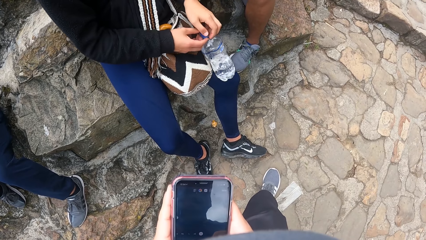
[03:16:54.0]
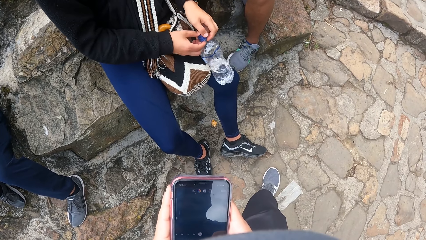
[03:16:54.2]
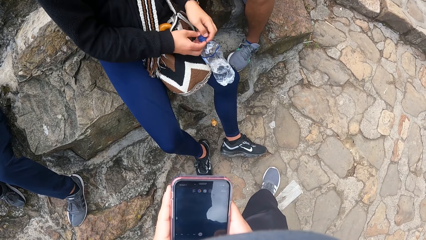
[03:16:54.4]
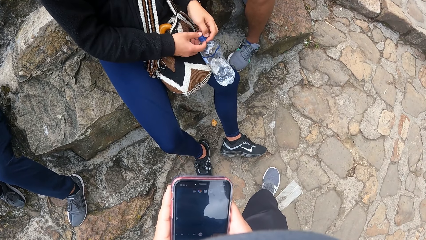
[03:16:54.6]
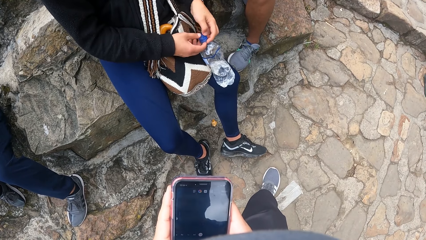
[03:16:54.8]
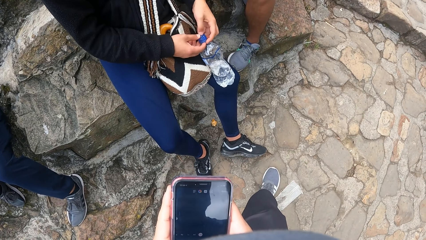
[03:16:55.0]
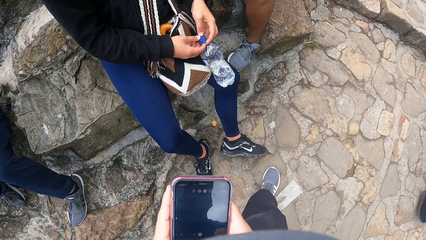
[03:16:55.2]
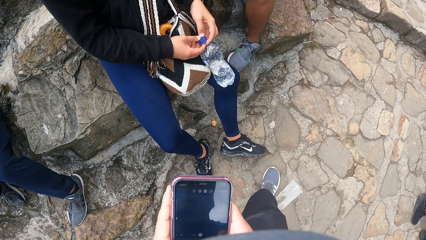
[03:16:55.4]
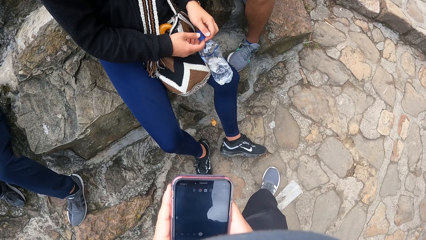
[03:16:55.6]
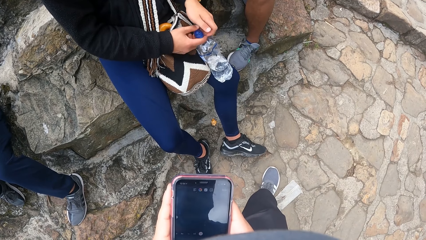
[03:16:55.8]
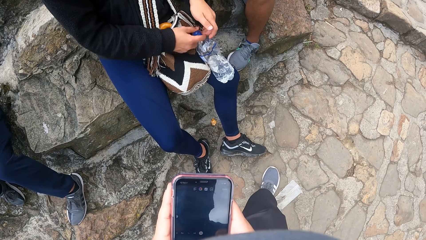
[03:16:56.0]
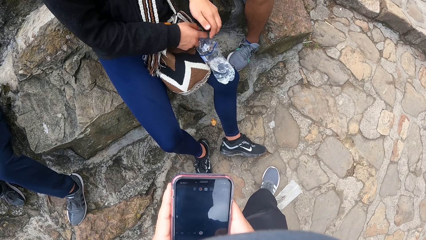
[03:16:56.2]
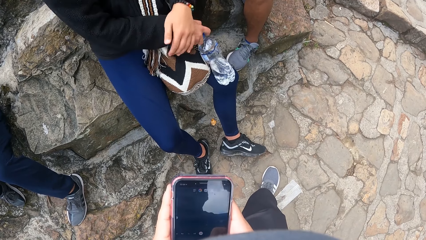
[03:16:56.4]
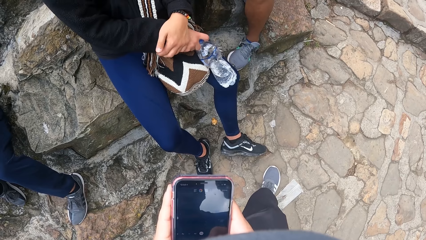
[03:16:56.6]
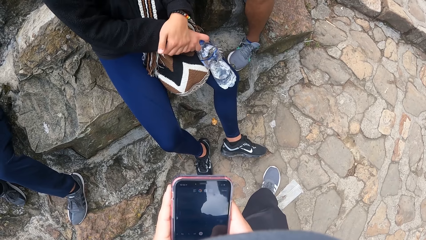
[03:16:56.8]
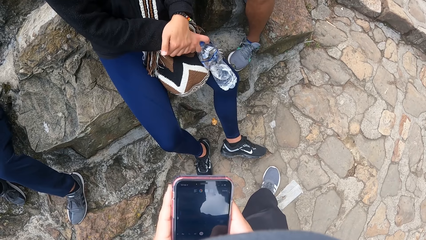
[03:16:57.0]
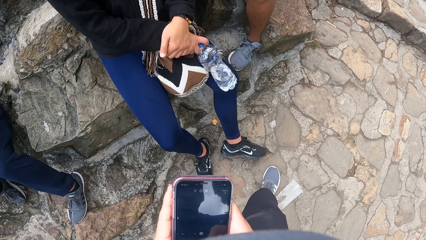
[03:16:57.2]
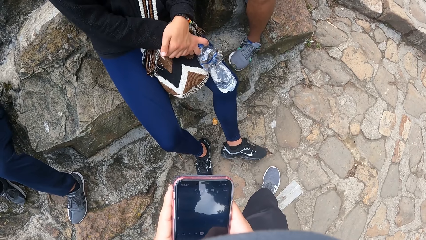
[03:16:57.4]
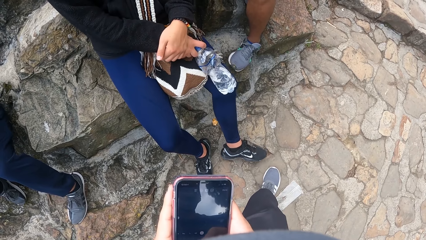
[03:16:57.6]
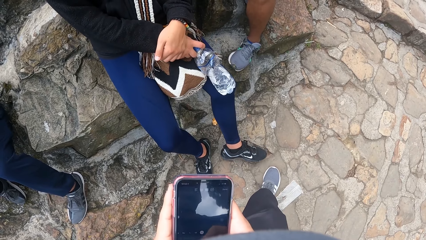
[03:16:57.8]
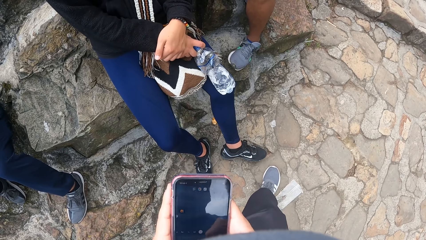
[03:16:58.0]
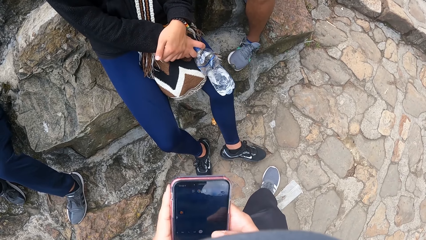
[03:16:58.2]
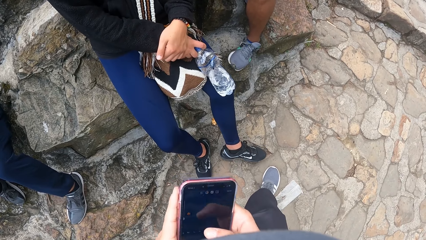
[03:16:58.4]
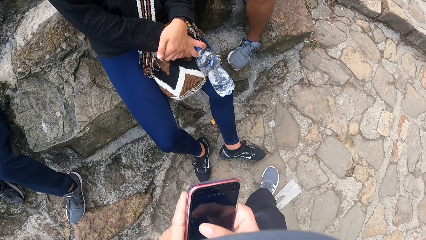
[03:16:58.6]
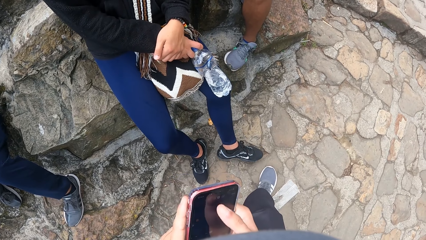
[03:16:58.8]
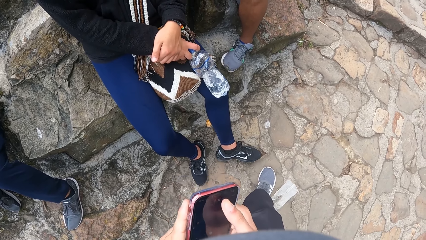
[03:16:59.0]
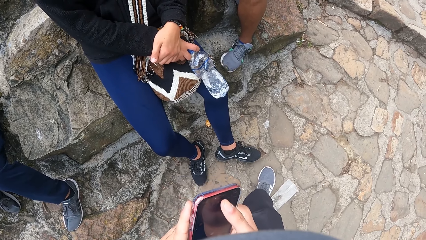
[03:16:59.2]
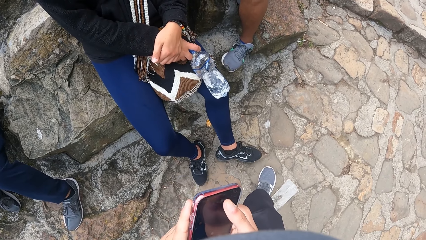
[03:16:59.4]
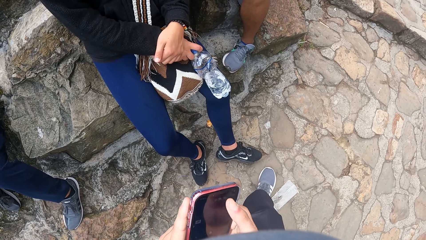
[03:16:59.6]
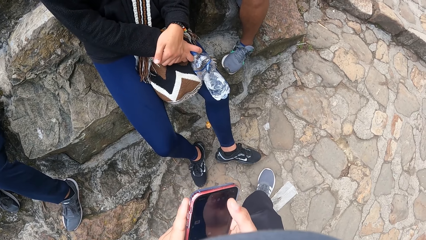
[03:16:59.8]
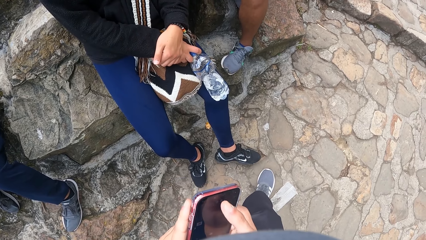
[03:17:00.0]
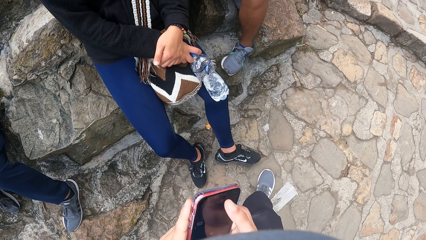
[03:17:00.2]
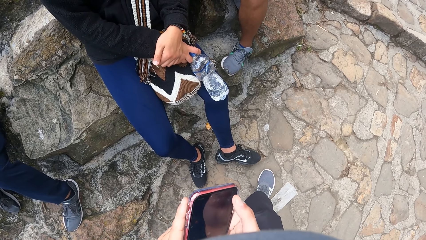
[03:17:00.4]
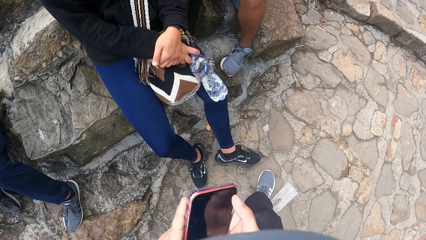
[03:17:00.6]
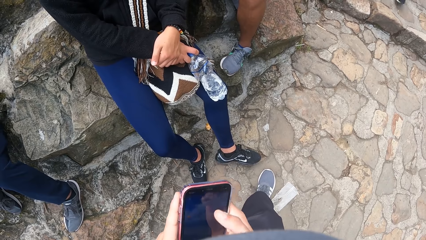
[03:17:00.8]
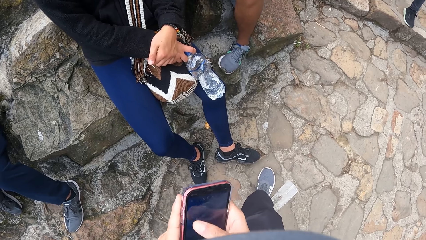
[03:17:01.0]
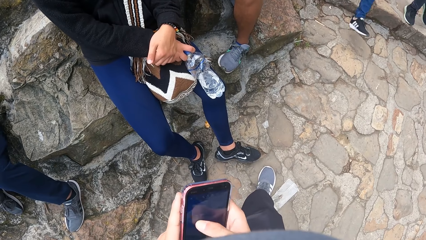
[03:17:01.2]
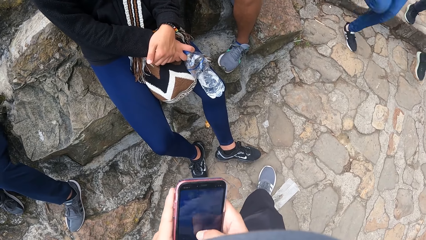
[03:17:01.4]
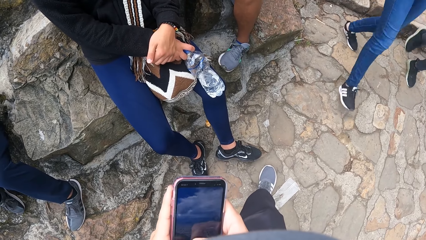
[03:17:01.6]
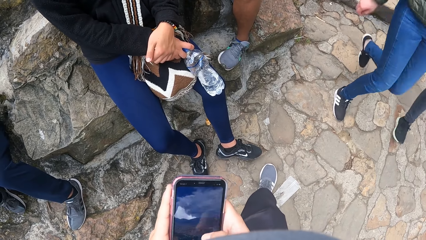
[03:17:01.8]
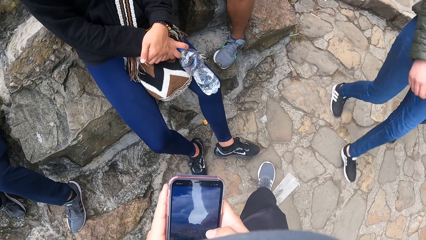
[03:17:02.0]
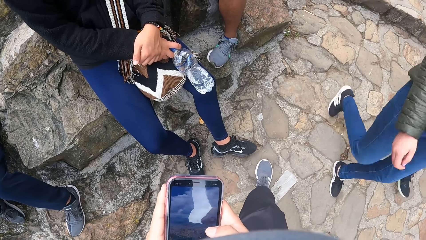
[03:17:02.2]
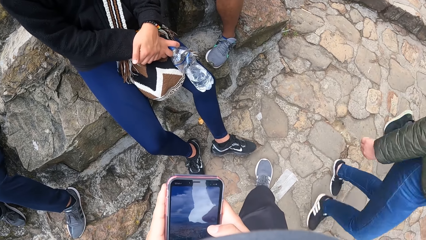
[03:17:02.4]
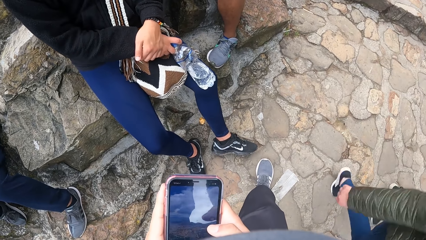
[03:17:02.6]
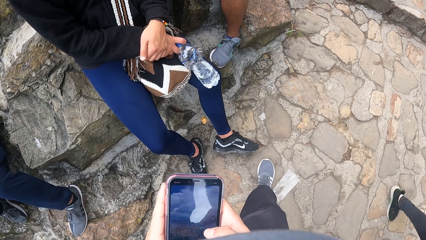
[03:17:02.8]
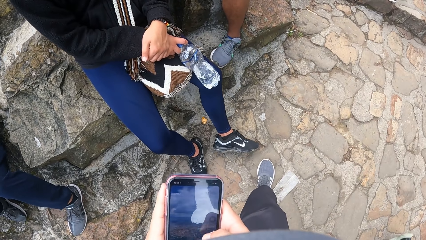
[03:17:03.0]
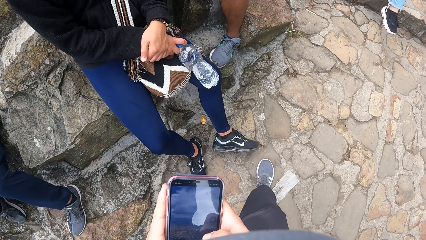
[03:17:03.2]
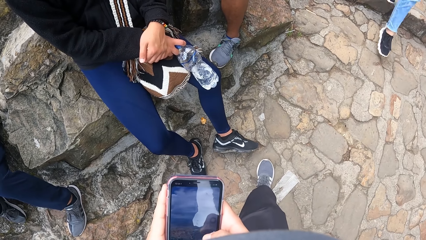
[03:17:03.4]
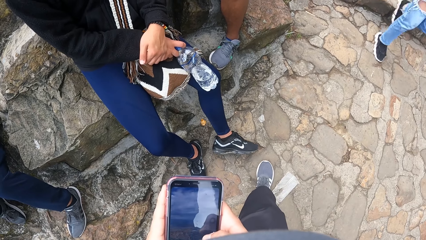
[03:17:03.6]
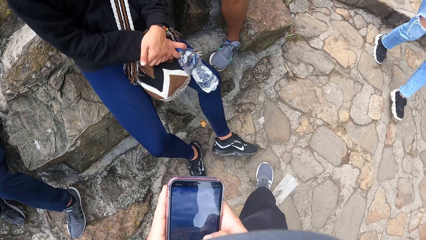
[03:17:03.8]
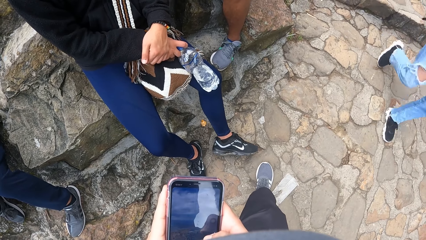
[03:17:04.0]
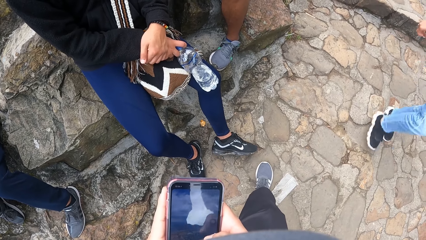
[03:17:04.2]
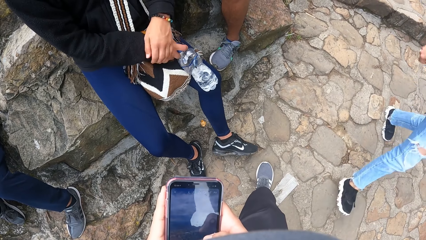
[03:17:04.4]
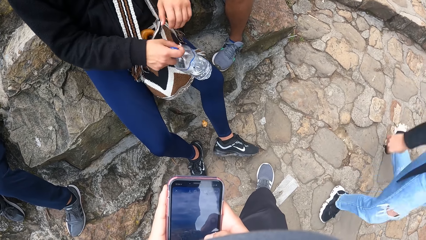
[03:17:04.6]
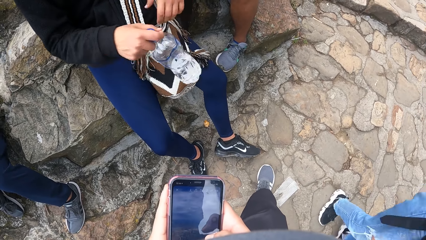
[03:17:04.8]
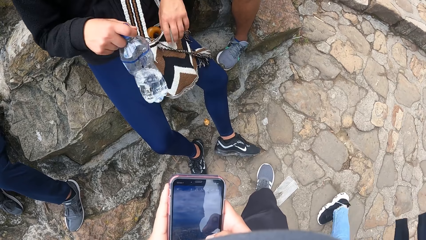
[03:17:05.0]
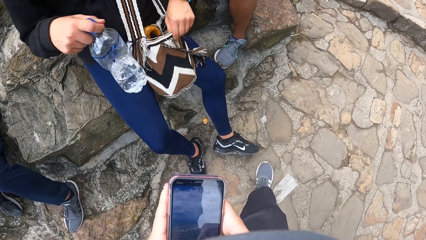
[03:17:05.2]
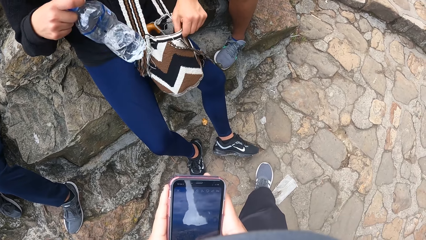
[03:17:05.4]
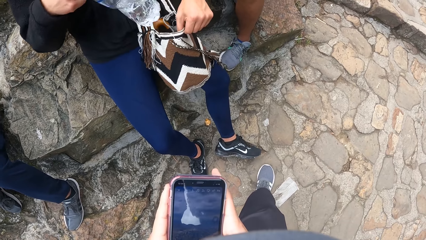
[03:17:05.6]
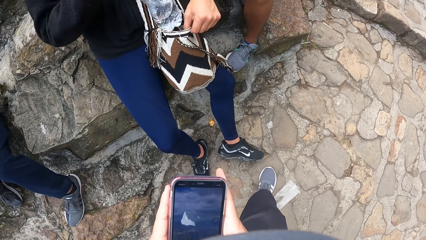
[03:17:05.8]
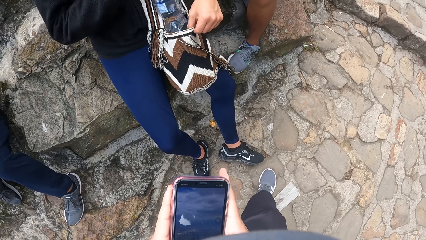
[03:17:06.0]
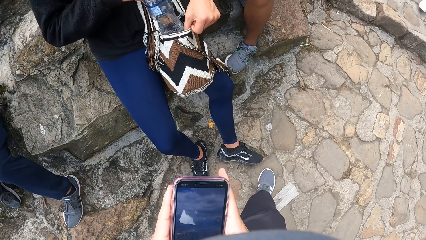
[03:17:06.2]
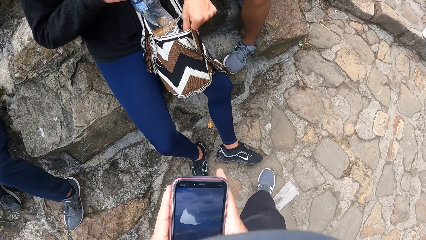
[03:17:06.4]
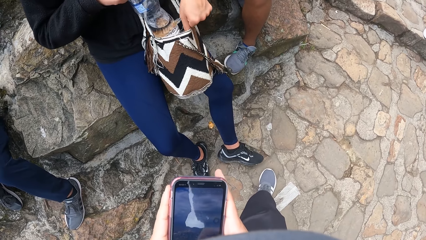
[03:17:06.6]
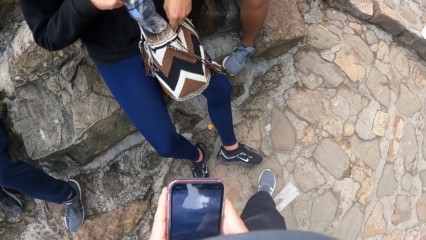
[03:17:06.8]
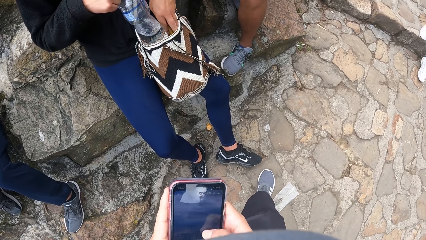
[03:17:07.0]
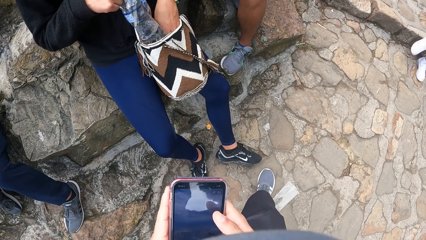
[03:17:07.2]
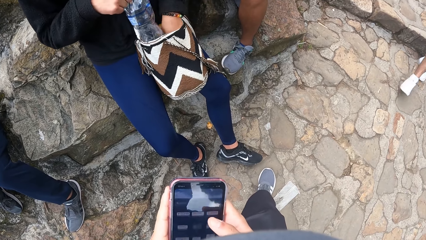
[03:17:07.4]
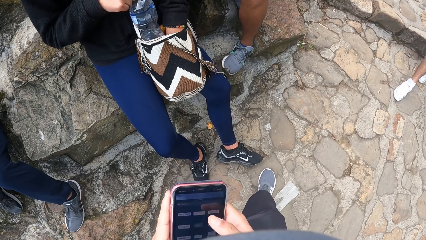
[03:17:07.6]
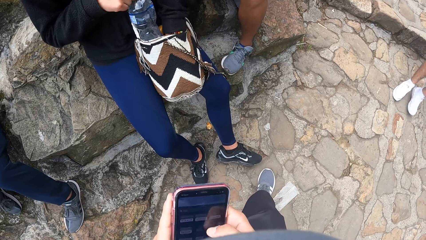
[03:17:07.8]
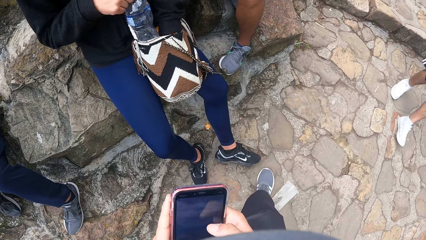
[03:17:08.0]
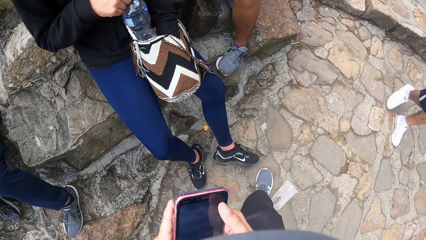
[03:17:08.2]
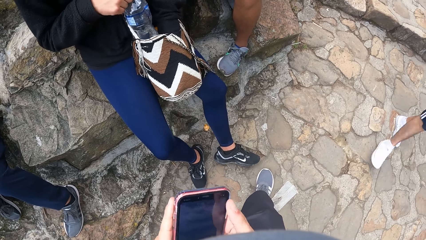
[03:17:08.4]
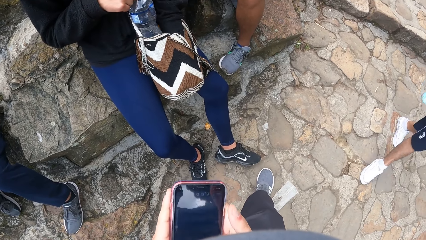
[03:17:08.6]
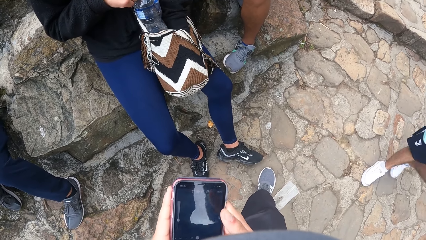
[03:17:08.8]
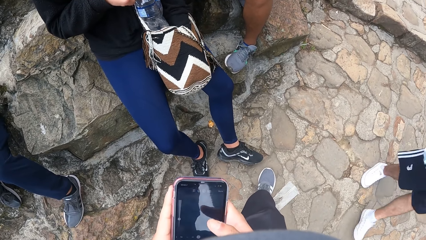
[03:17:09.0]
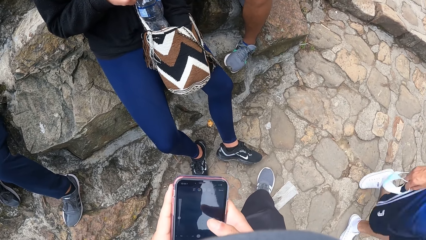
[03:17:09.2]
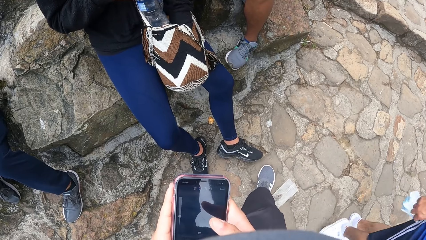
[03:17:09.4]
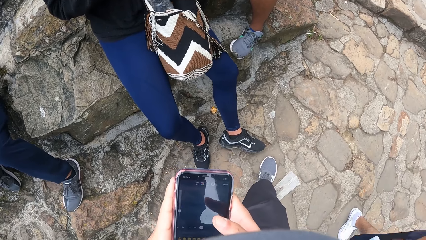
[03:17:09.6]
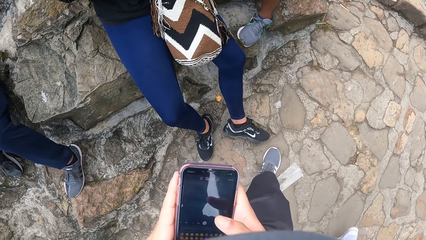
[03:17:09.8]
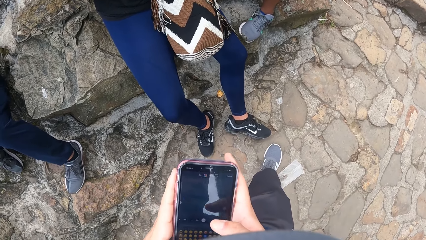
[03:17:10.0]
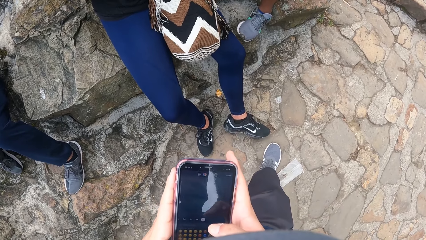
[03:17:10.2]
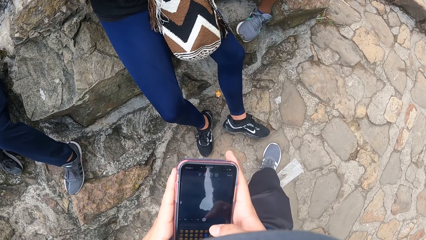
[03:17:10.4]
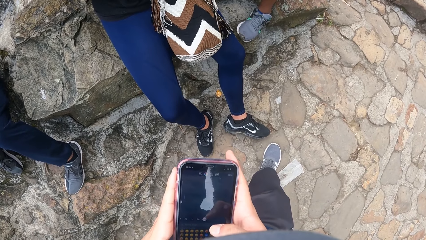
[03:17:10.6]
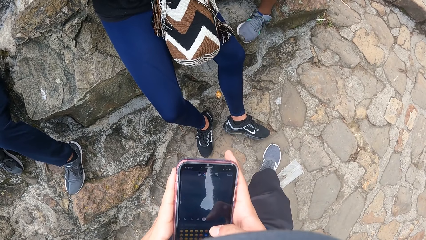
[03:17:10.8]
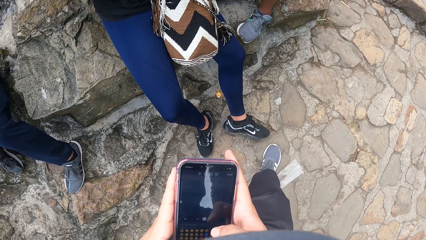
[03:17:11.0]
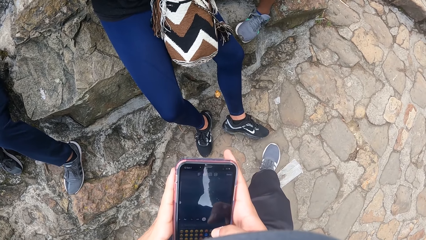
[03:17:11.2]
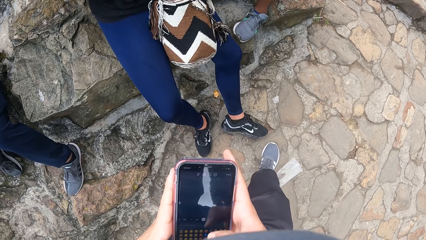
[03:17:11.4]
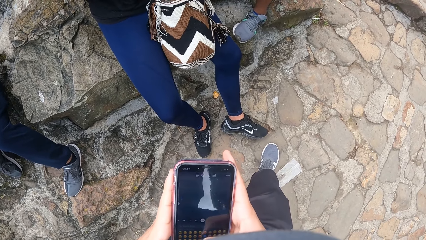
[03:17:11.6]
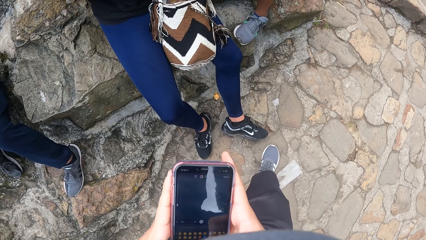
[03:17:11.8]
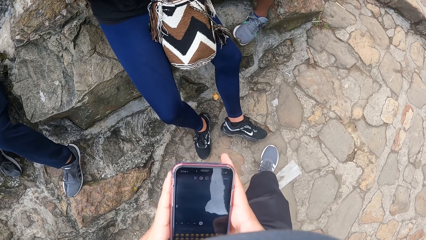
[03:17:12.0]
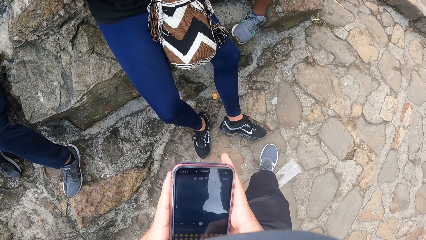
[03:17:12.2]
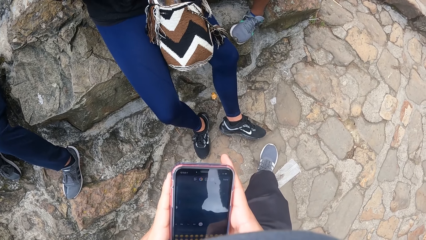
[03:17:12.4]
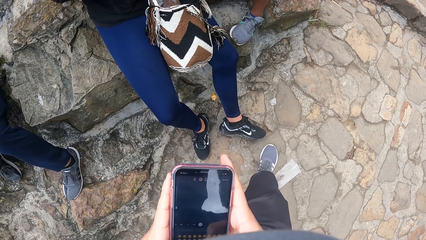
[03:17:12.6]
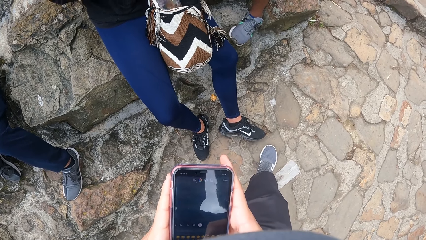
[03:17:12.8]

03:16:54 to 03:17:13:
A man holds the bottle of water in his right hand. He puts the bottle of water in the bag with his right hand and puts his left hand in the bag on his thigh.
